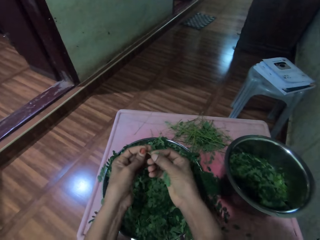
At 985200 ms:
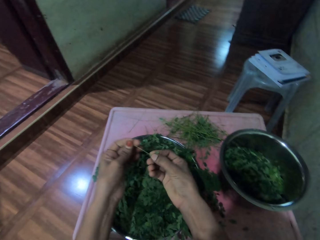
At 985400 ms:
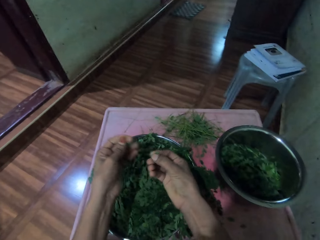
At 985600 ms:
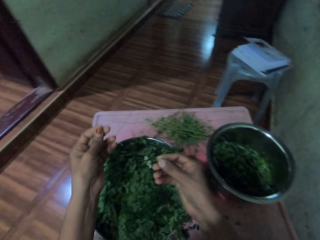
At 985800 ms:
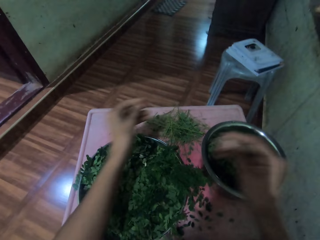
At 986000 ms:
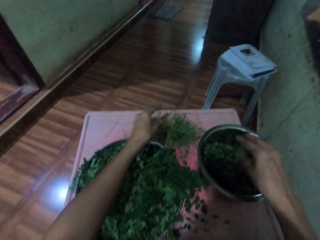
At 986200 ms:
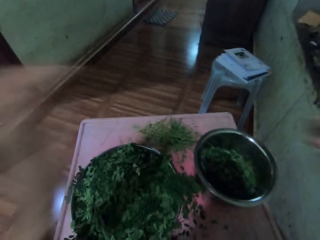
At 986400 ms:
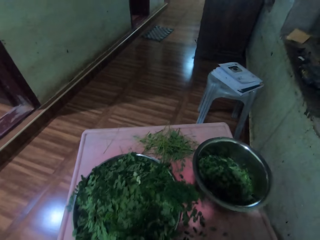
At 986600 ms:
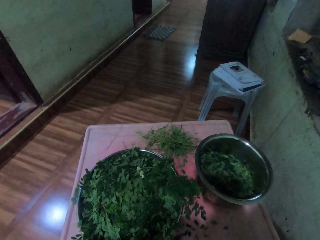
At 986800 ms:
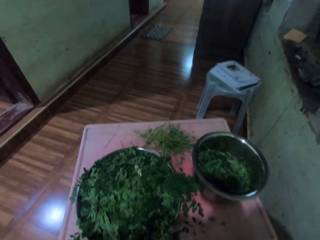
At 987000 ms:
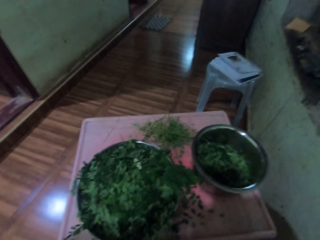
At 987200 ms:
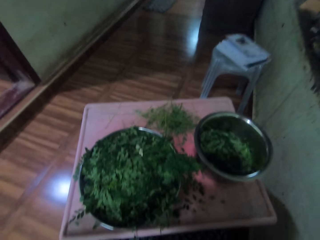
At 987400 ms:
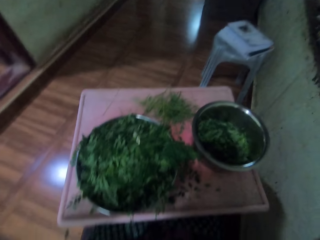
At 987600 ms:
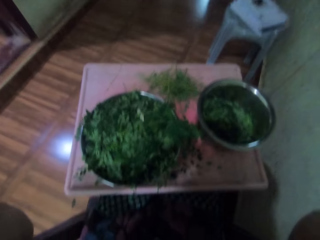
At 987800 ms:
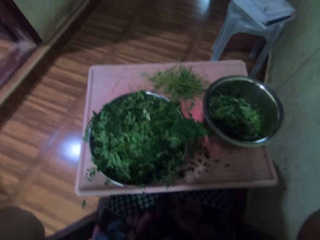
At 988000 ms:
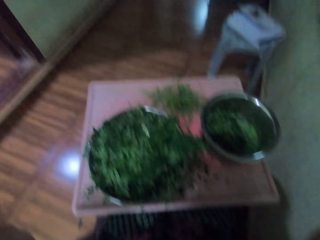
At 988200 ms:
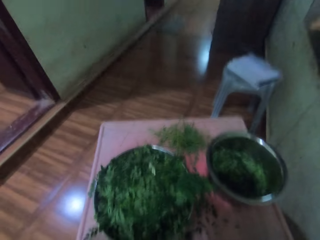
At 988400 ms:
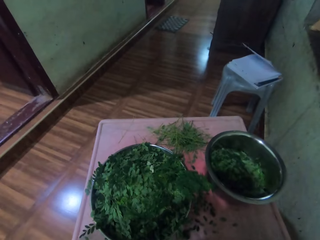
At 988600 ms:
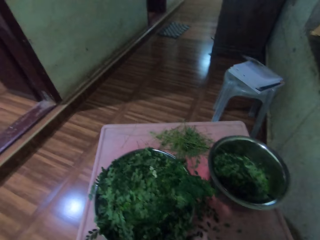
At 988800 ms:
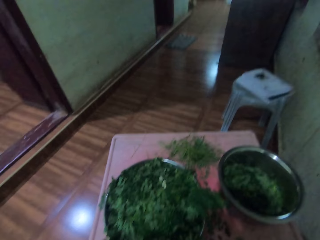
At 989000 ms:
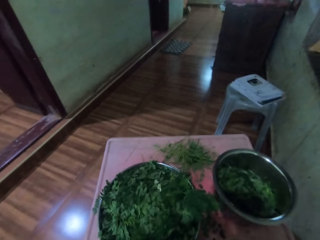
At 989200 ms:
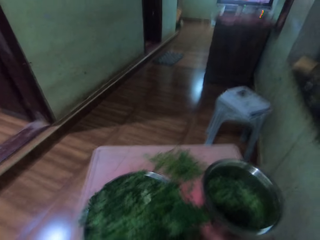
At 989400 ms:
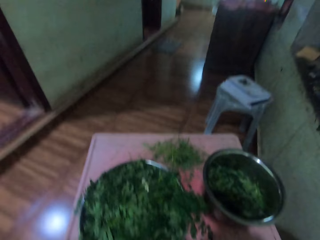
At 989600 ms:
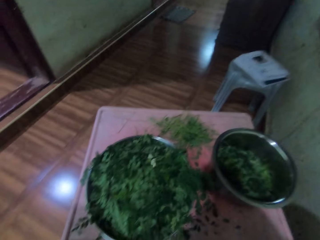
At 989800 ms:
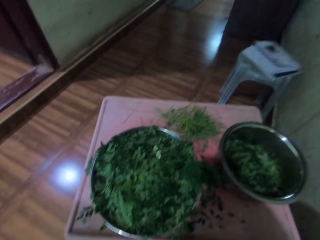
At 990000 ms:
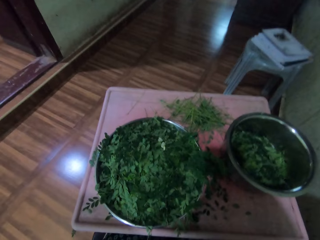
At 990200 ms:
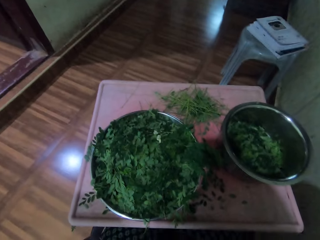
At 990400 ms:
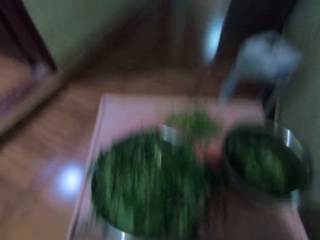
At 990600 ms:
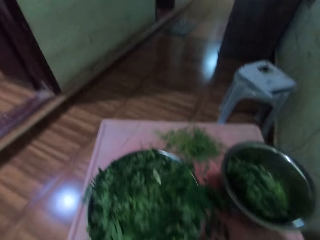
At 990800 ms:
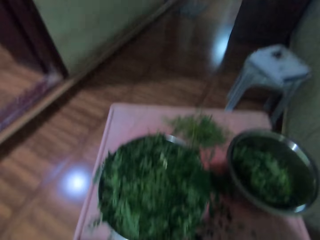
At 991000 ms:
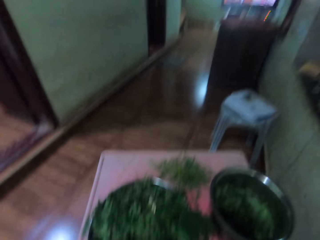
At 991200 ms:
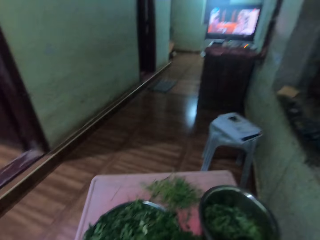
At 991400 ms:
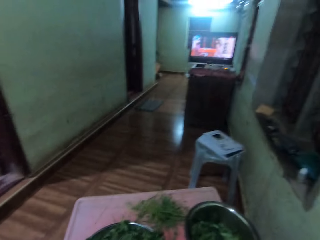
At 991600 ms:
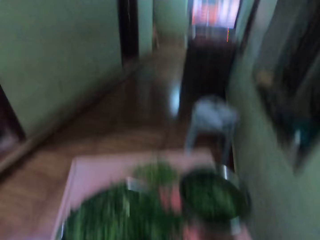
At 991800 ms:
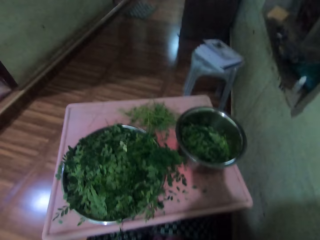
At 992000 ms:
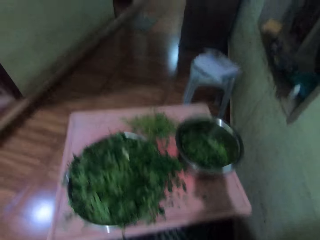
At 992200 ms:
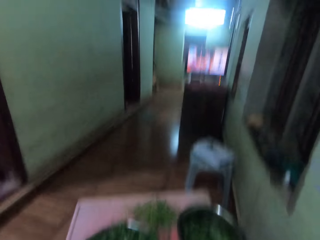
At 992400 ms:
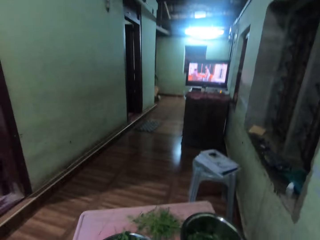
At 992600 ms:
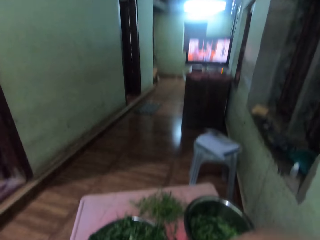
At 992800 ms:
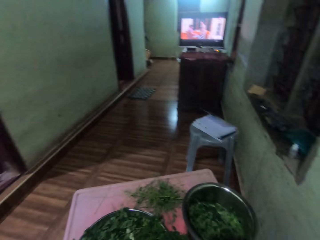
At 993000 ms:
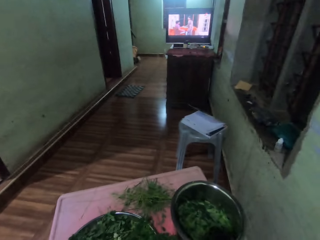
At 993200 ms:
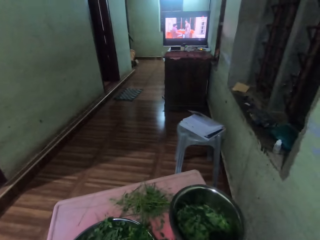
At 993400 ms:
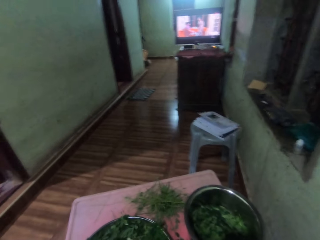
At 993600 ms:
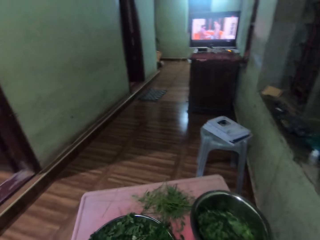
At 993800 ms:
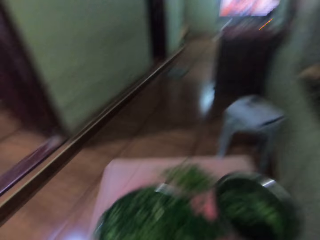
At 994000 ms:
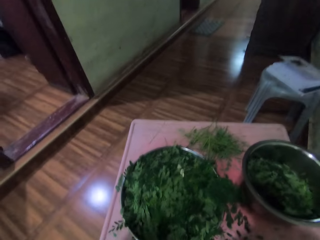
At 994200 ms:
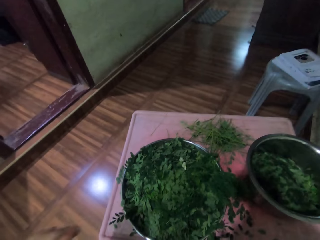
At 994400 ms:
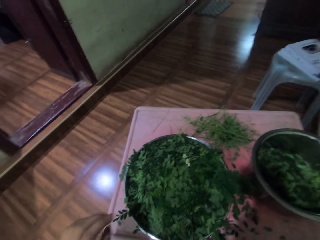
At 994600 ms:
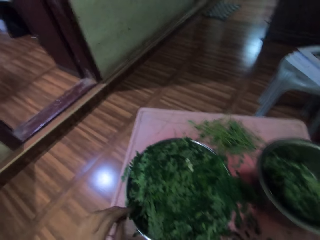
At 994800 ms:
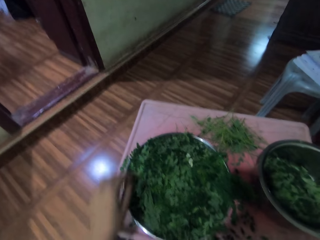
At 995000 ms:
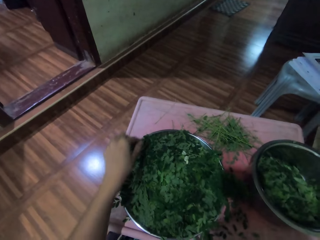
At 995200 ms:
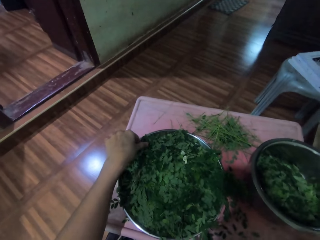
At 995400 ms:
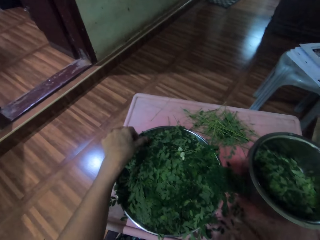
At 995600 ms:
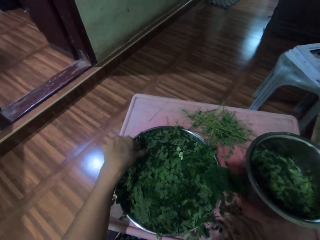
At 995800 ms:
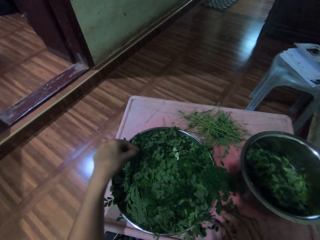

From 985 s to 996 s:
The camera wearer plucks leaves from a twig or stalk. She drops the leaves into a metal bowl and drops the twig onto a table. She adjusts the camera with her hands. She picks the vegetables stalk from the tray.

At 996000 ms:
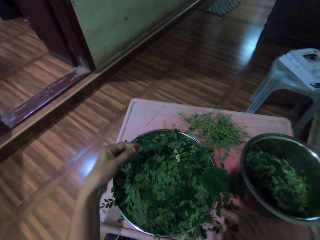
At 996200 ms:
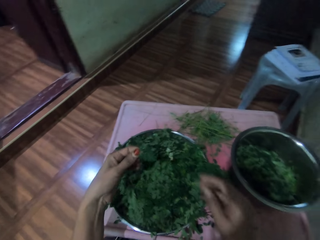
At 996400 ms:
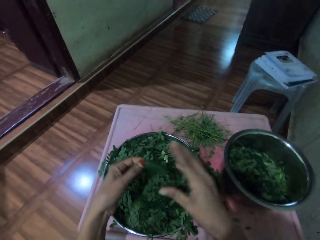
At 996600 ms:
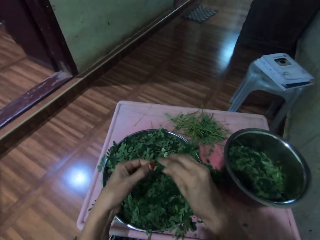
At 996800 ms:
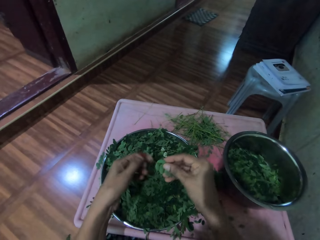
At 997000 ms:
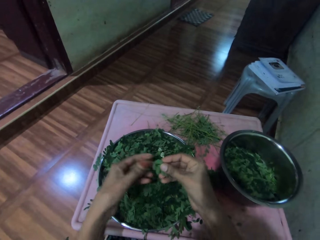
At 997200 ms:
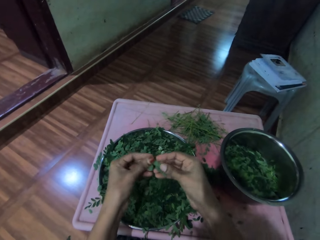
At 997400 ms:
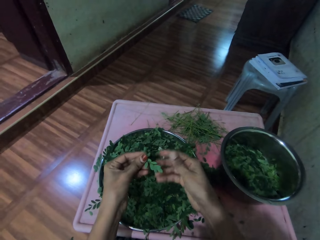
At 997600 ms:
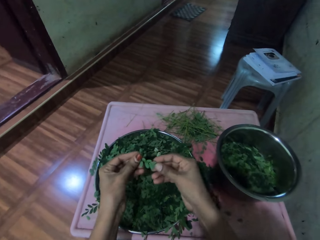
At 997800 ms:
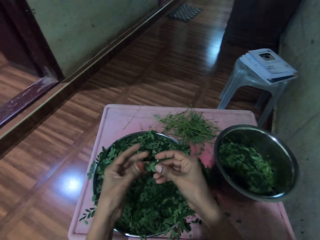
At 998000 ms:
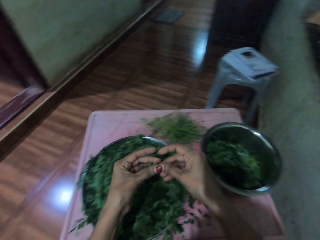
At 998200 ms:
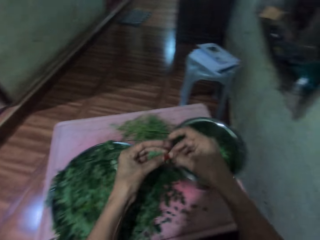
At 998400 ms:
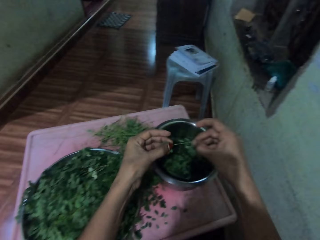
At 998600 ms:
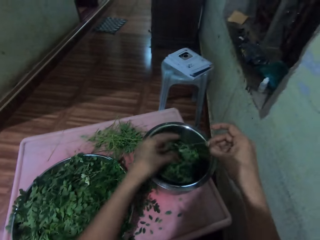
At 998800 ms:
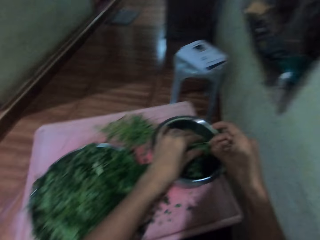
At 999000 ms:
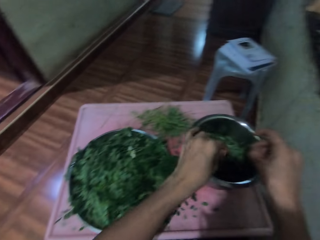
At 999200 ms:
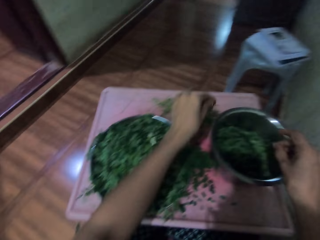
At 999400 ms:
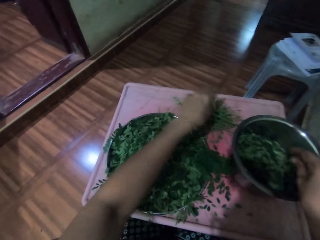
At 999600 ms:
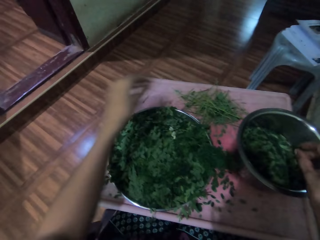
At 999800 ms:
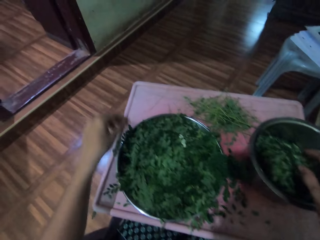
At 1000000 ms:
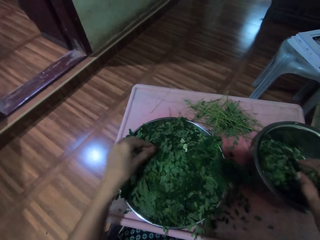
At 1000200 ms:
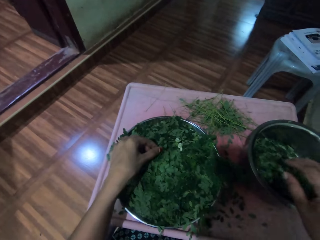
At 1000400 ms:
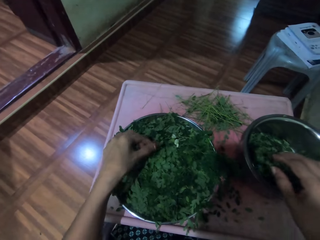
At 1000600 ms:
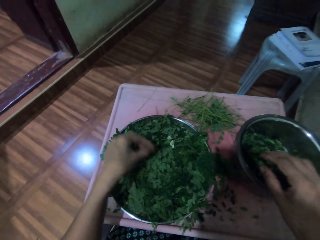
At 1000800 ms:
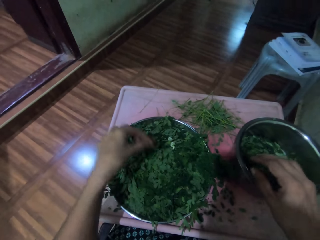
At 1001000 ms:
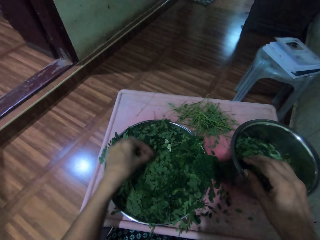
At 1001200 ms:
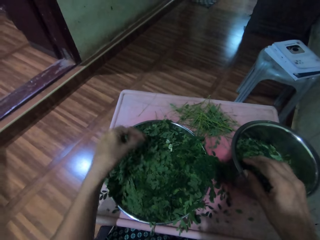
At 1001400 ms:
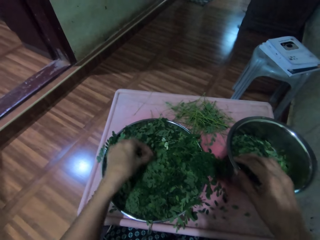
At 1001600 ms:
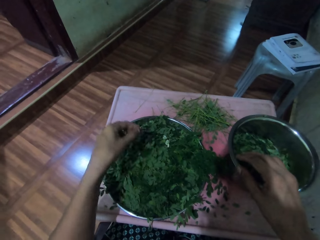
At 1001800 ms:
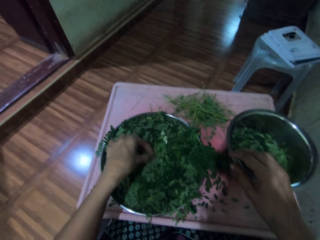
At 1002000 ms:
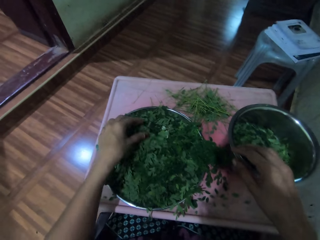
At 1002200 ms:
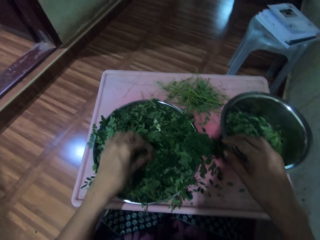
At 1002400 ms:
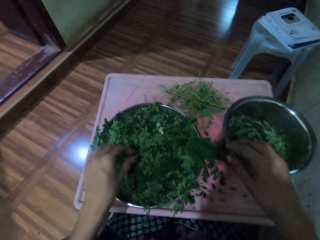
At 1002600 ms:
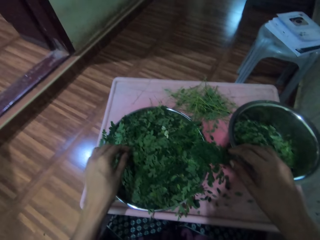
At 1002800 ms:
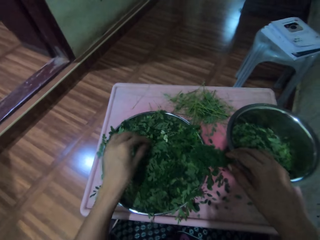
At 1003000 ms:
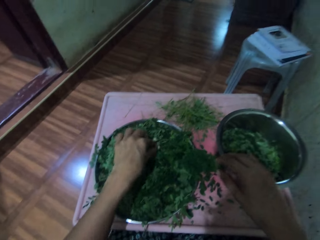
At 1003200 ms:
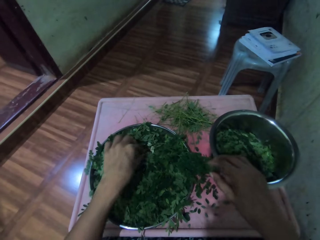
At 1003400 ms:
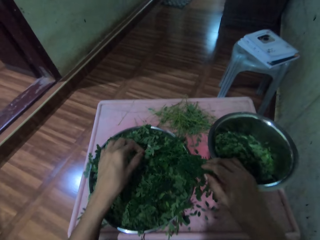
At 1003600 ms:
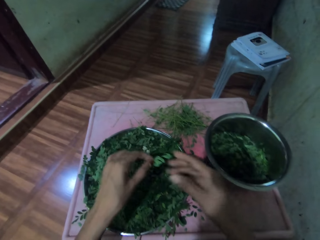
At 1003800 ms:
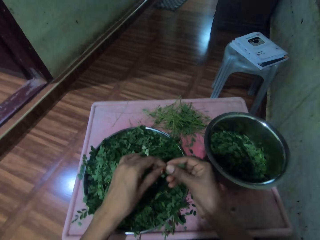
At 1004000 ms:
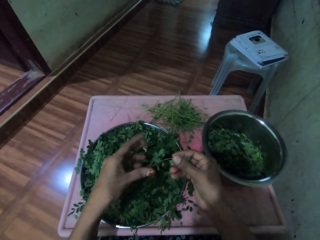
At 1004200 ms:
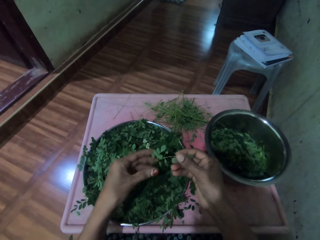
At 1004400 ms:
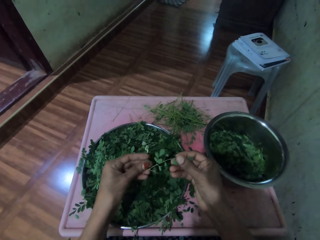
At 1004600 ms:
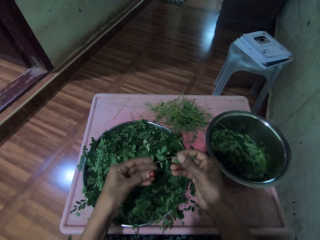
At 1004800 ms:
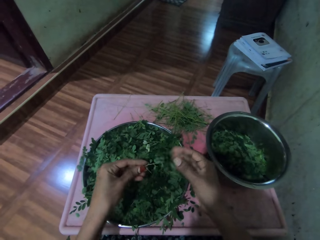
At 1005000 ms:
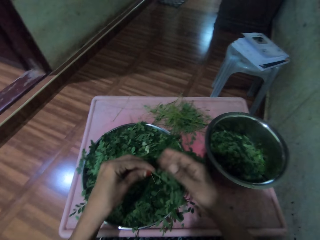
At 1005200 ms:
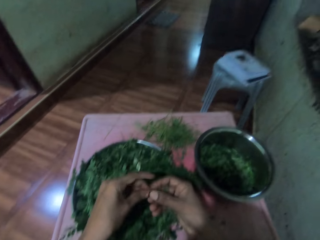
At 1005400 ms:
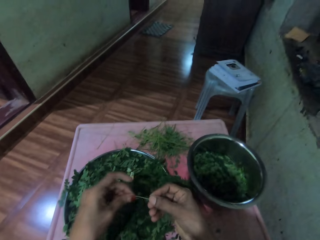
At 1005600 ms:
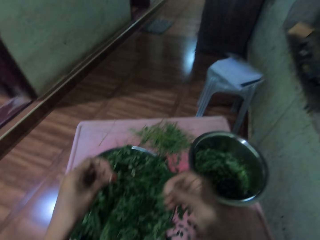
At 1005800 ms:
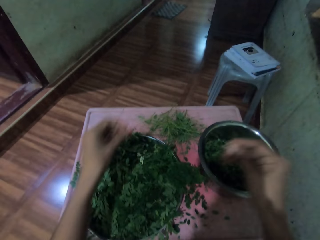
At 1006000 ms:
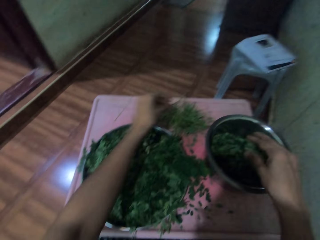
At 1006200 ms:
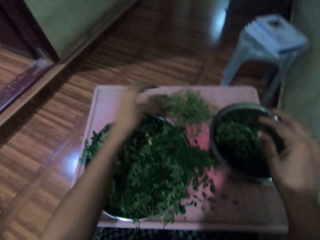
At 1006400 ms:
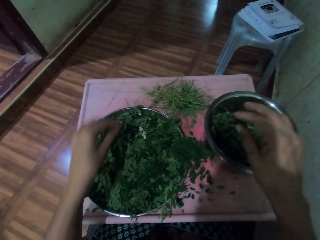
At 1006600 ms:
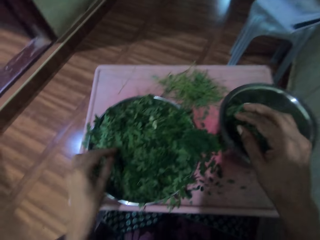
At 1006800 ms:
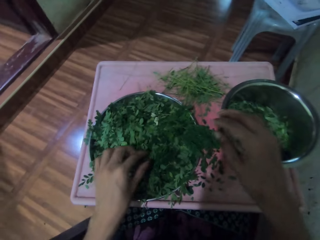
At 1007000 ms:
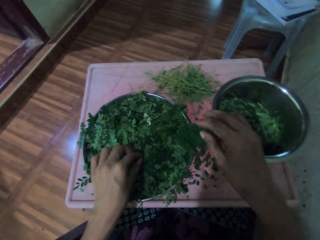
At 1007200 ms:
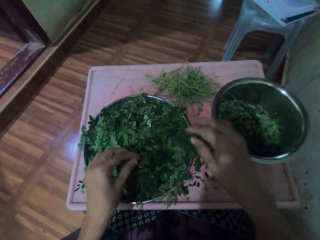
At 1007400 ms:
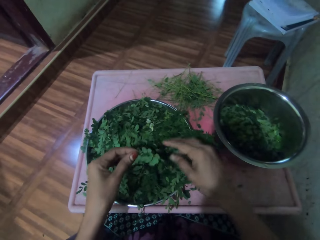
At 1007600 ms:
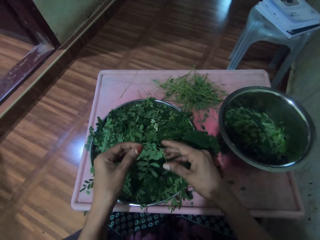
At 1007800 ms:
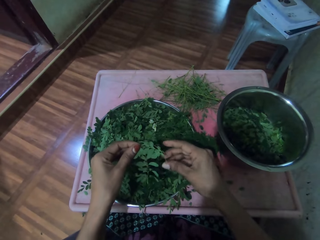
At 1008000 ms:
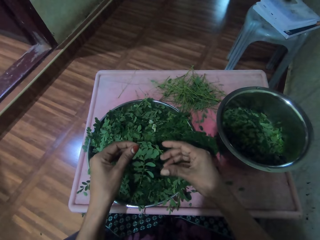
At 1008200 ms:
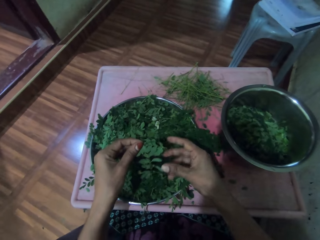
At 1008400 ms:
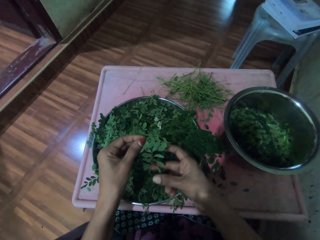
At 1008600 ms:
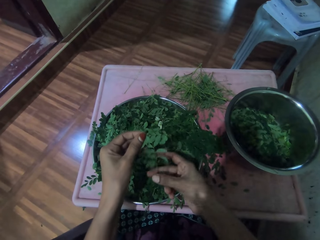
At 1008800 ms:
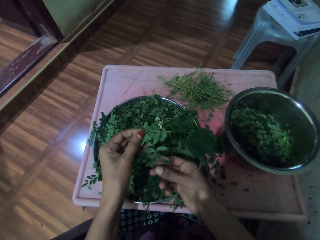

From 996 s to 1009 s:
The camera wearer picks up leaves from a metal bowl. She adjusts a twig on her hands. She plucks leaves from the twig, drops the leaves into the metal bowl, and drops the twig onto a table. She adjusts twigs on a metal tray. She picks up a twig from the metal tray, plucks leaves from the twig, throws the twigs to the table, and throws the leaves into the metal bowl. She picks up a twig from the metal tray.
